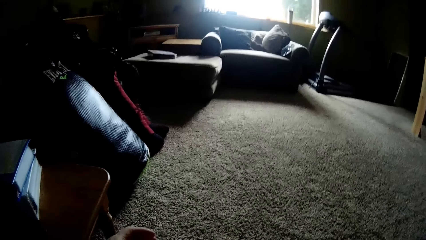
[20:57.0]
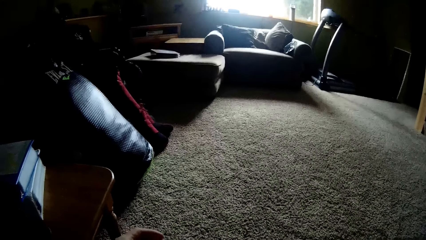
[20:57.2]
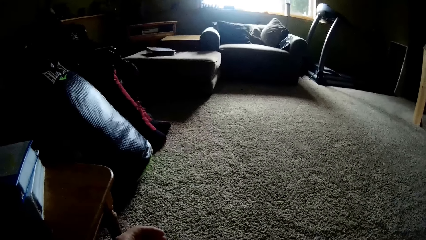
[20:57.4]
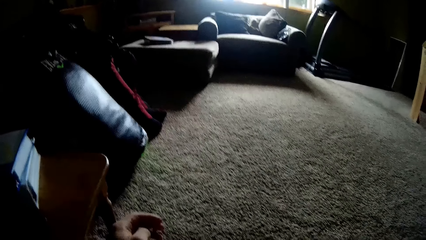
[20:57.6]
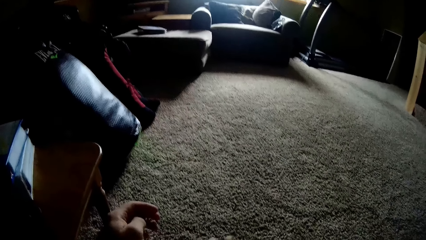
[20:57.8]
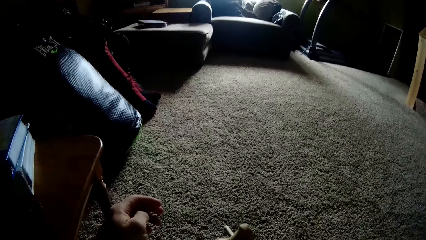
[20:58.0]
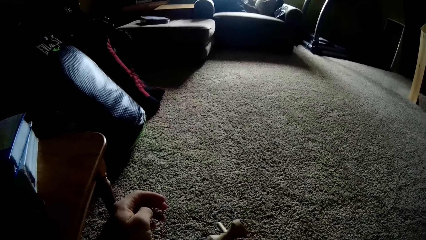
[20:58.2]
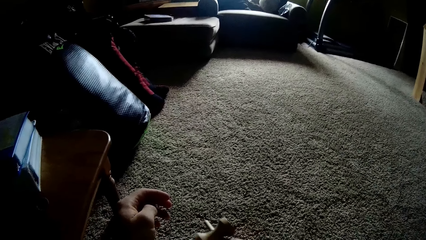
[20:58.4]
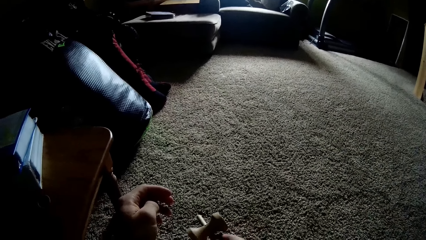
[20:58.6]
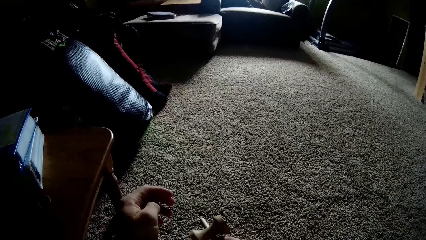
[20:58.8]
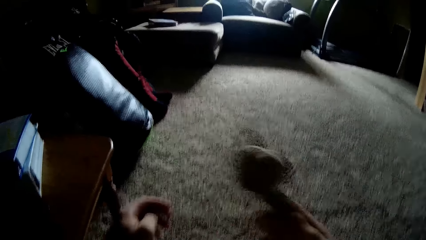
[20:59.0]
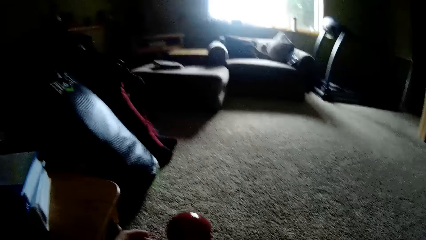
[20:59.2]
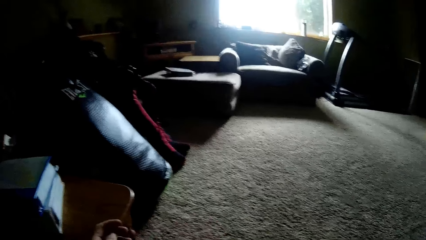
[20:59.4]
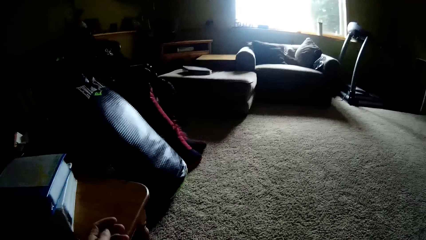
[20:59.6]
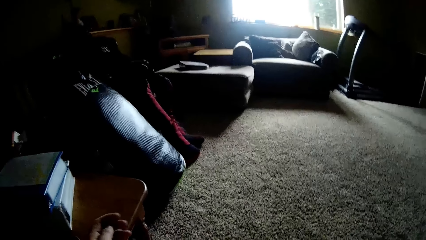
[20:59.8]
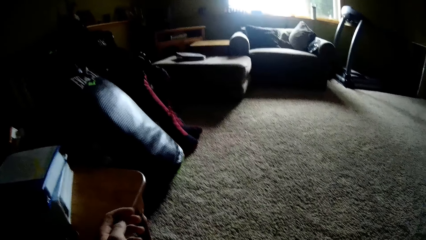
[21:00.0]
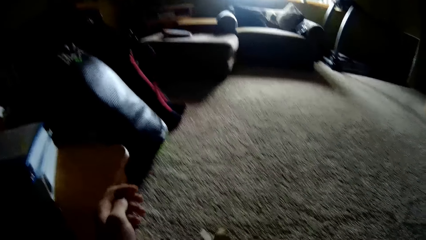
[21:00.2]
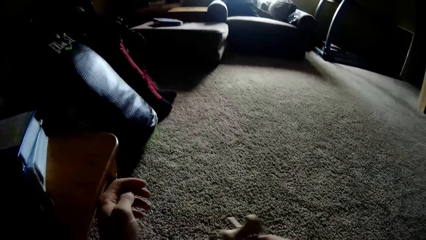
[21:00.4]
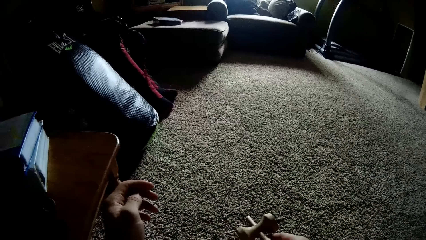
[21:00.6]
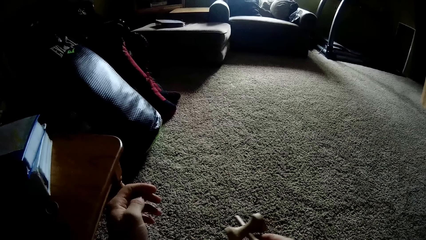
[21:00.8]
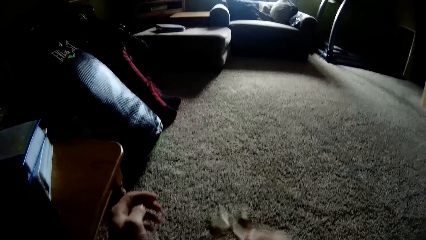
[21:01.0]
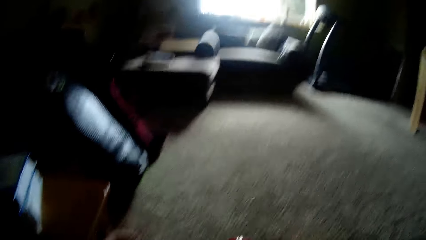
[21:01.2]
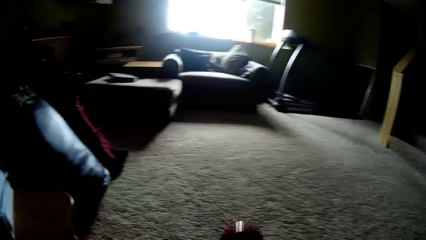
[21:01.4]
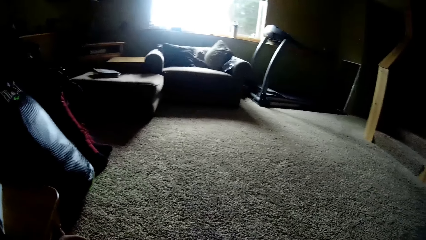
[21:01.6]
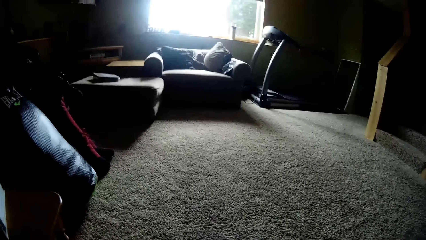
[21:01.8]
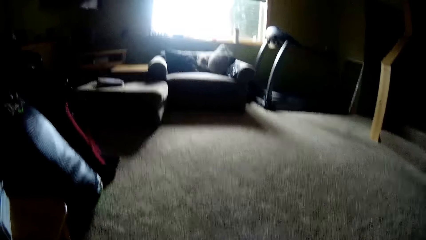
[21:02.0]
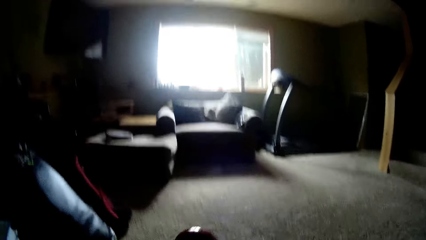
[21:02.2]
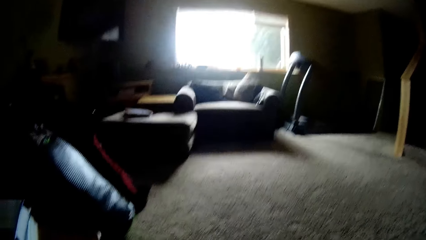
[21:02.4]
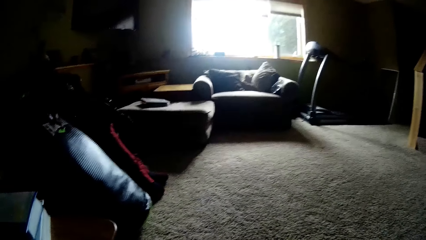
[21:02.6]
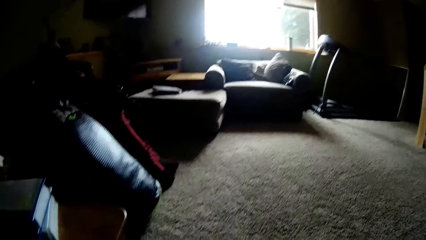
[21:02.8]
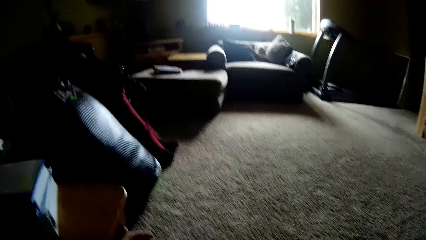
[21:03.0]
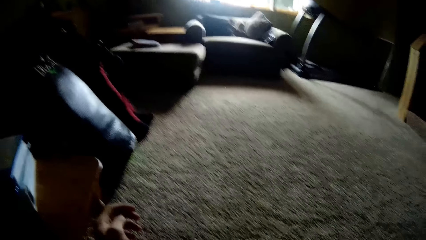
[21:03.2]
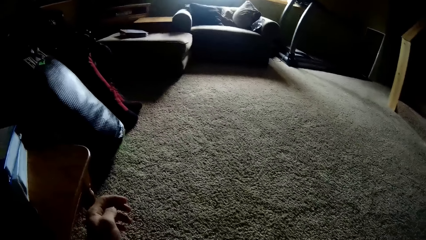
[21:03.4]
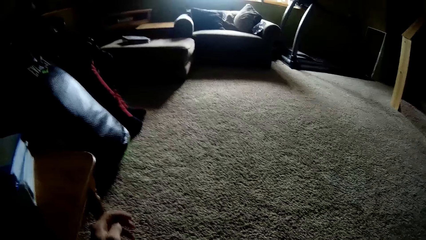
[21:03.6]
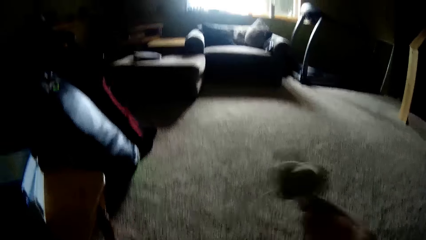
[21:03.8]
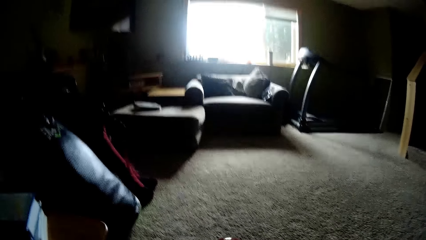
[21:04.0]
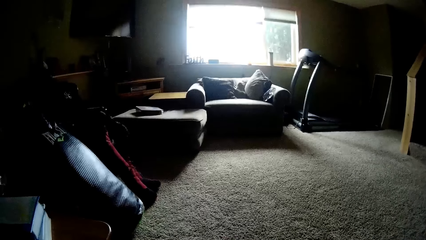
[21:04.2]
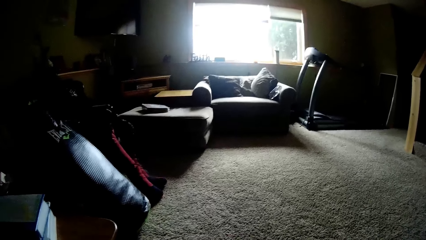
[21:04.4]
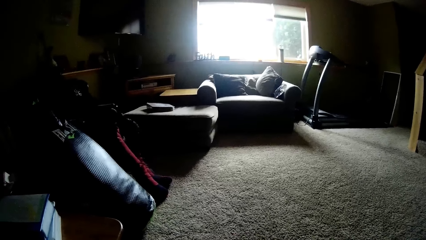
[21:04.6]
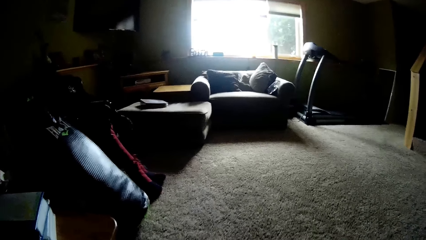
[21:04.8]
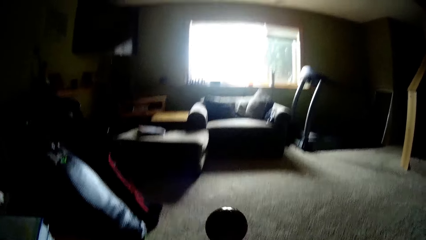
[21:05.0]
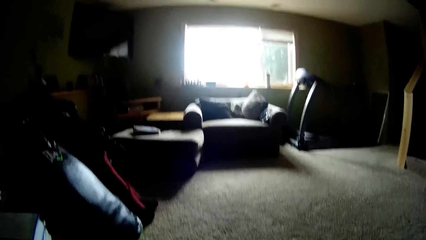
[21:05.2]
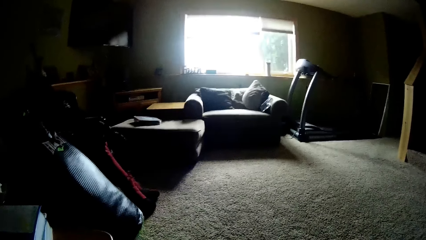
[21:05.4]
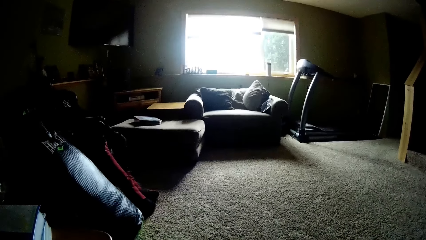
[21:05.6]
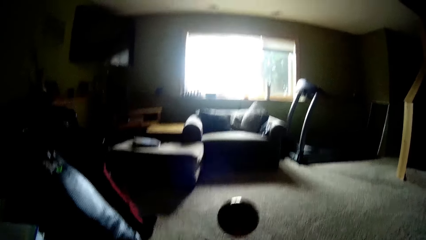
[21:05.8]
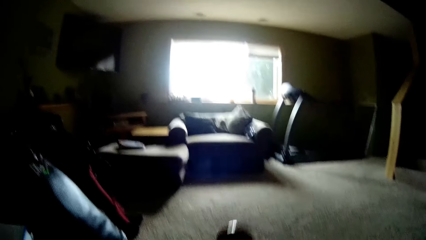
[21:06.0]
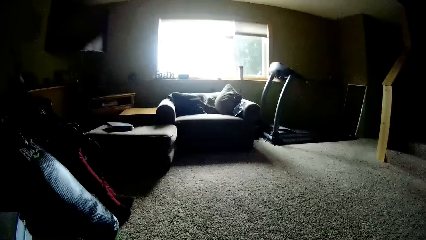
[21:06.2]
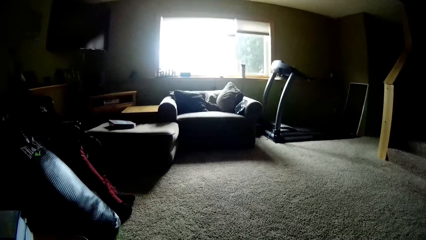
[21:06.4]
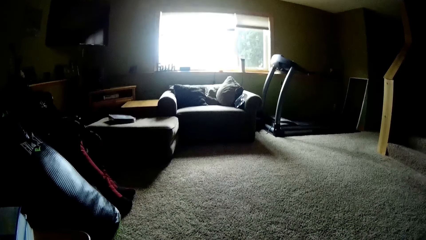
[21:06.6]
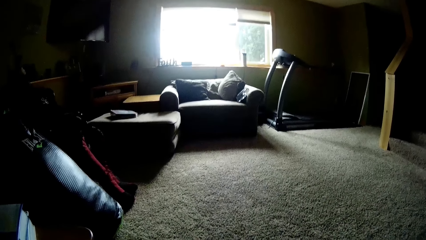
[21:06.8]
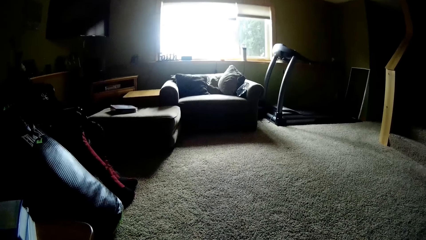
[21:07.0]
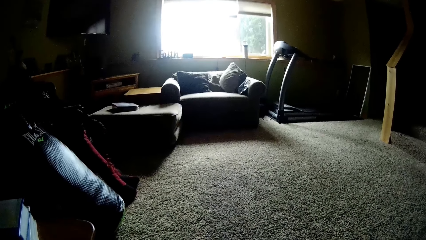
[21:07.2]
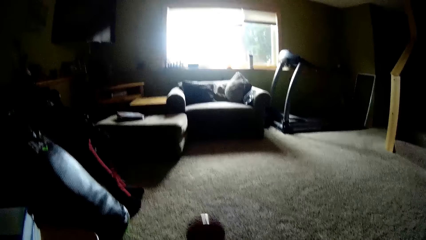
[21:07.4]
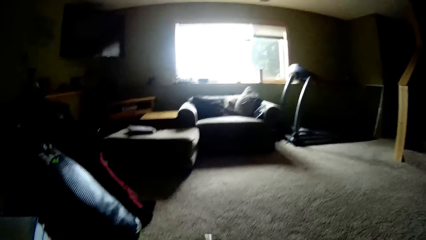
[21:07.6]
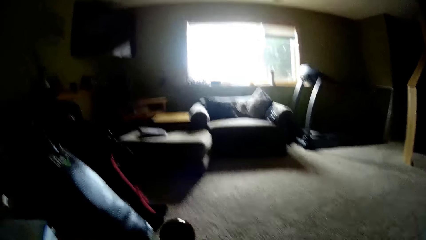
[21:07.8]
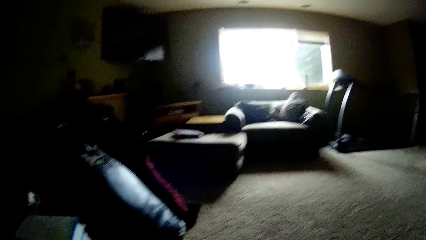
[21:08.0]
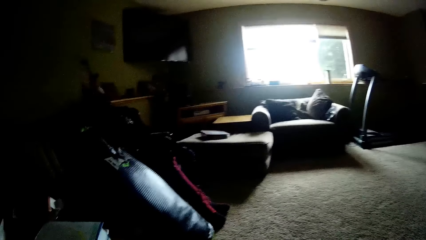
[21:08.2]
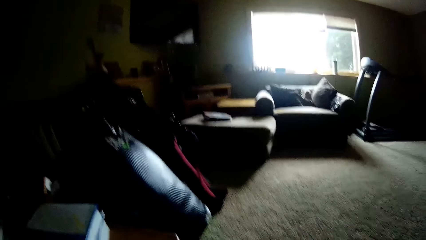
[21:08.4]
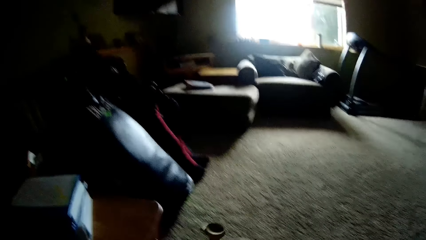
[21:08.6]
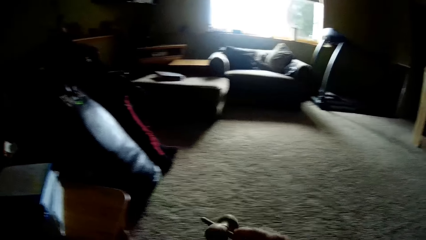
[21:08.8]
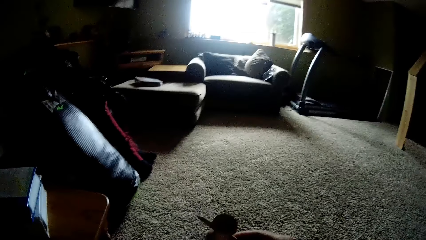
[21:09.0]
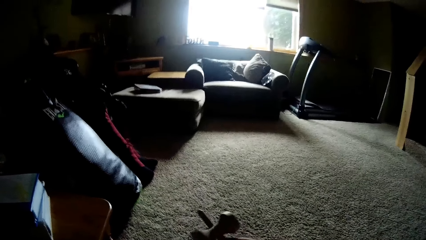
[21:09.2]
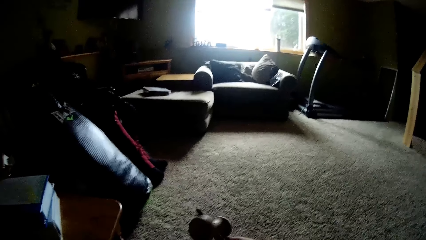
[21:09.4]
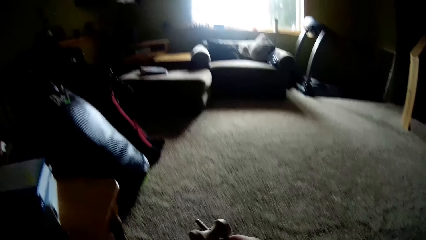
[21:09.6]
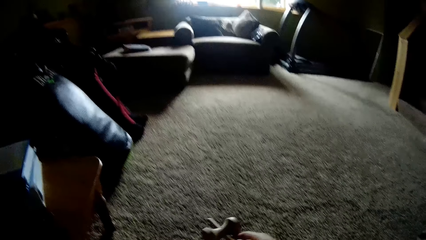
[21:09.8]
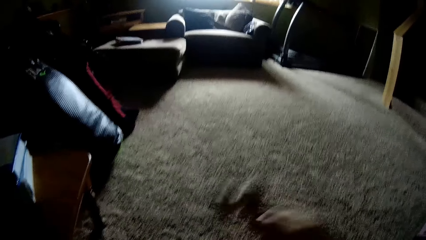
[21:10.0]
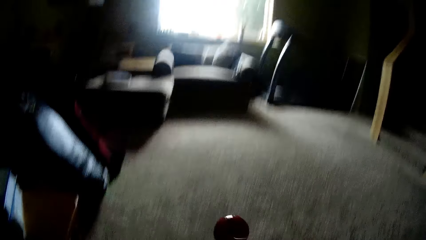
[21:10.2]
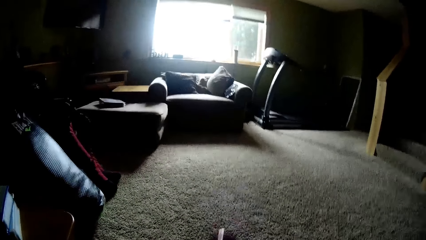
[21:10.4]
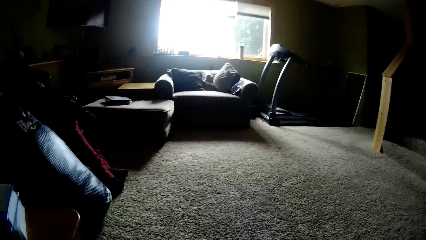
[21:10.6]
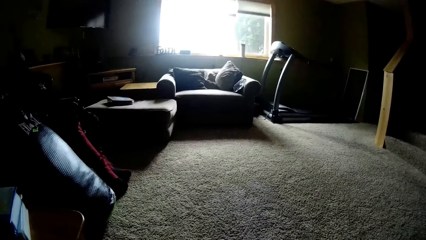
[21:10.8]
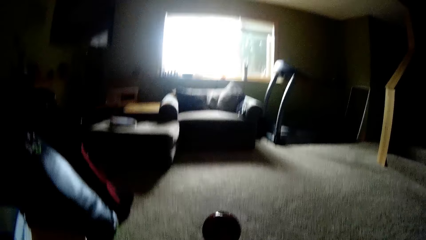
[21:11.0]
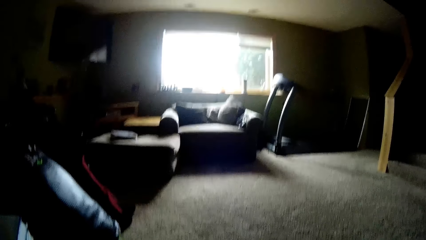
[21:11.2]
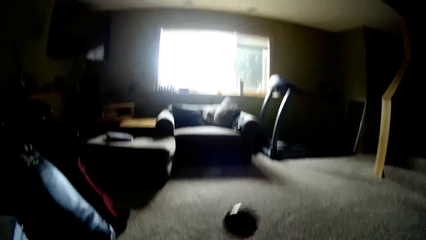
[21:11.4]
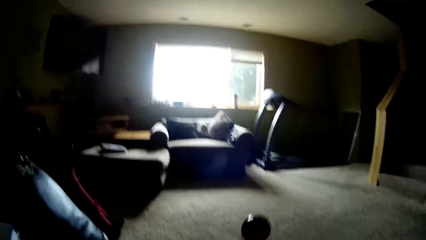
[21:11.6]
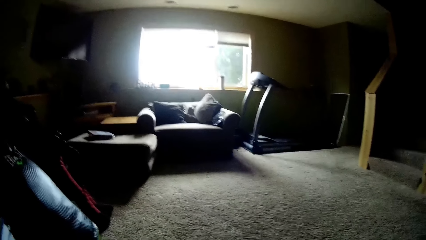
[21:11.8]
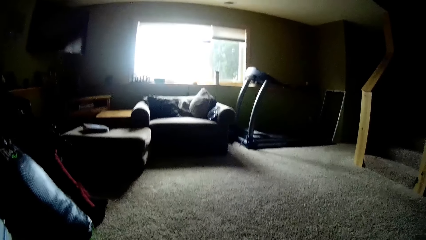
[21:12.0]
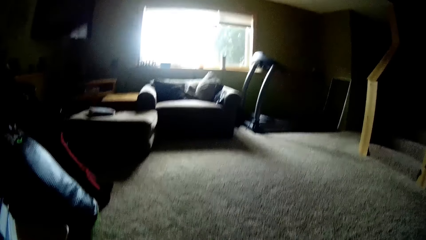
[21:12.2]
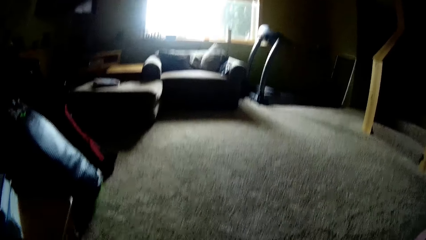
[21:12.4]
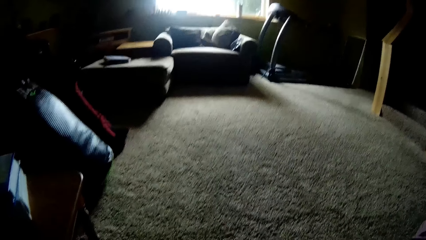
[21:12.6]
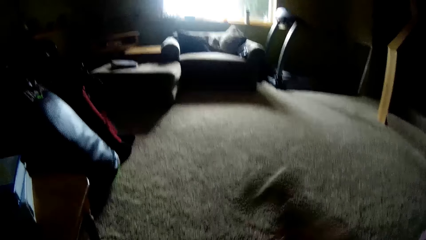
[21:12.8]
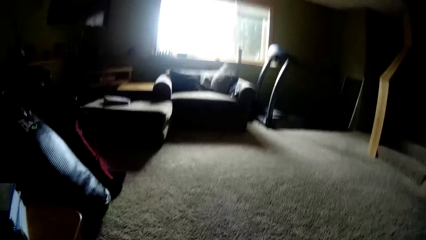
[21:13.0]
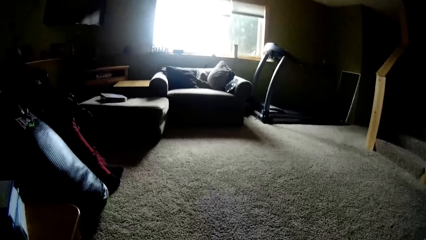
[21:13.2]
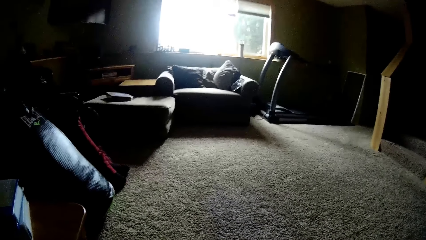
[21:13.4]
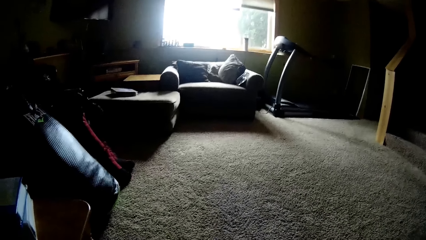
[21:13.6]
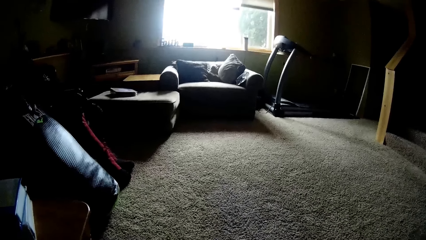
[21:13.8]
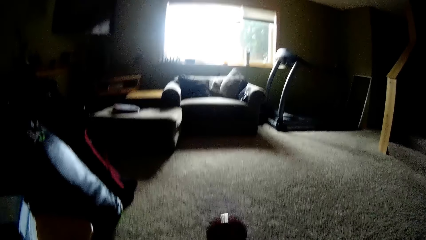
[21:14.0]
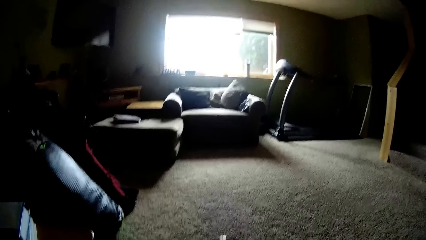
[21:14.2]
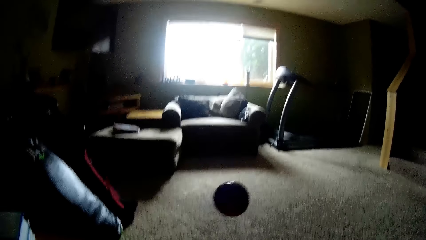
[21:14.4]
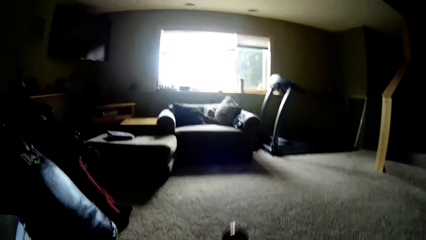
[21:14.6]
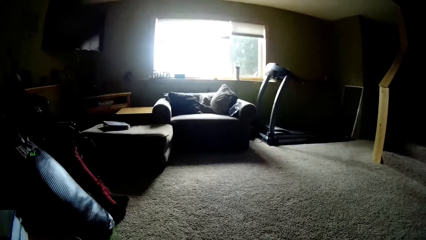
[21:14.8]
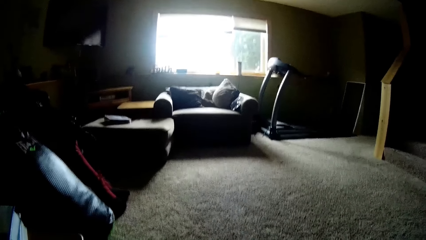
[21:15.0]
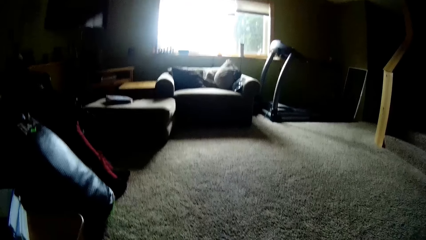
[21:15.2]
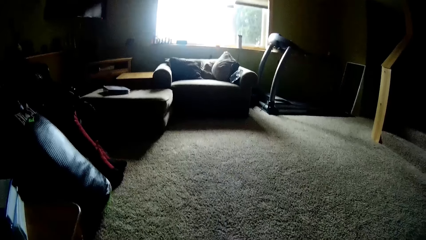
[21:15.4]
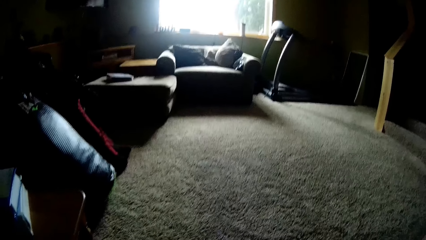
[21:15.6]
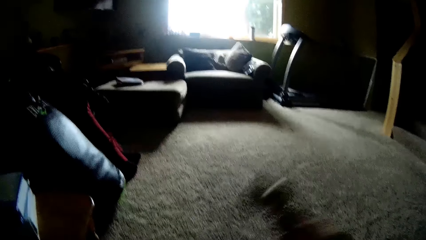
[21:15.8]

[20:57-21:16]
The camera wearer tosses the ball with a wooden tool with the right hand. They toss the ball with the wooden tool with the right hand repeatedly.
